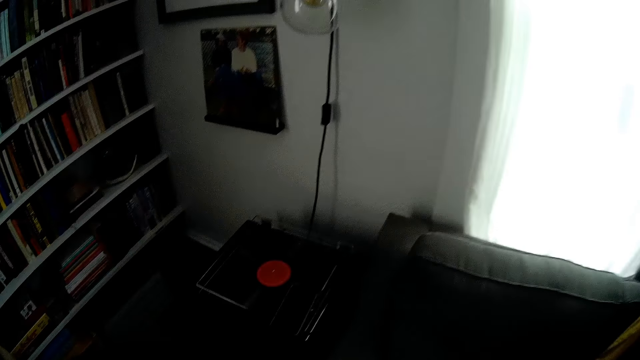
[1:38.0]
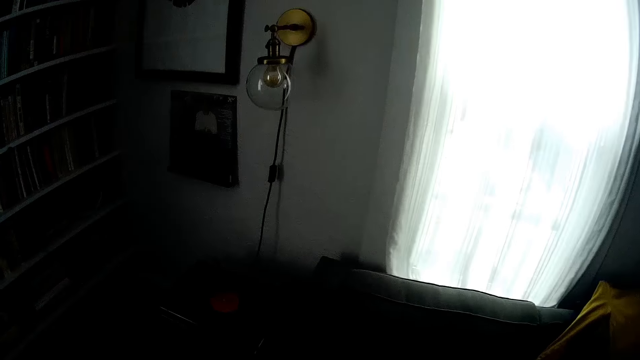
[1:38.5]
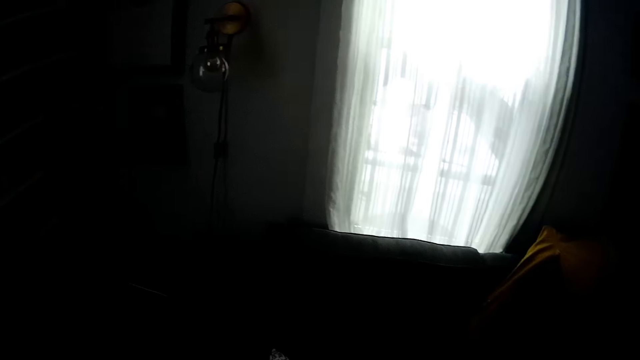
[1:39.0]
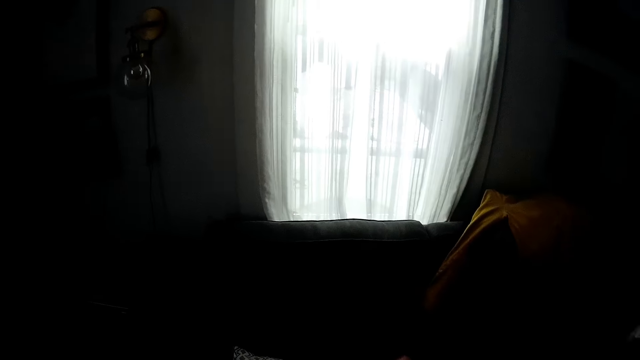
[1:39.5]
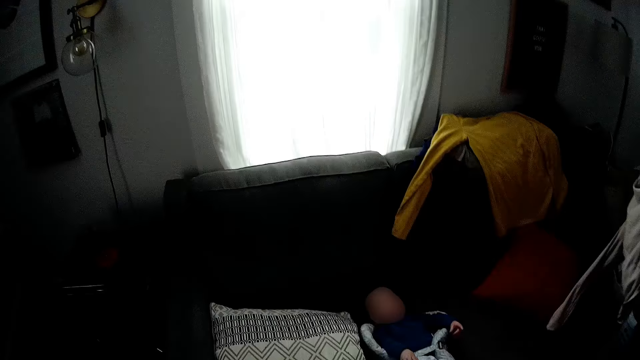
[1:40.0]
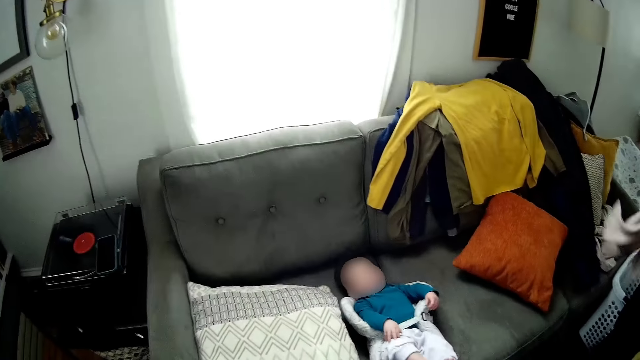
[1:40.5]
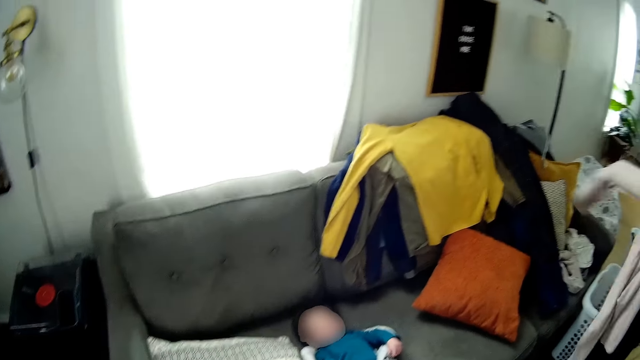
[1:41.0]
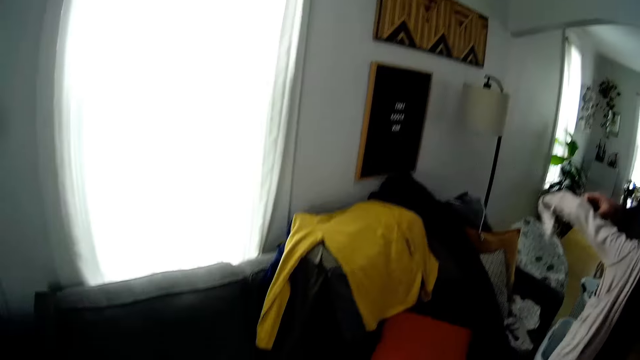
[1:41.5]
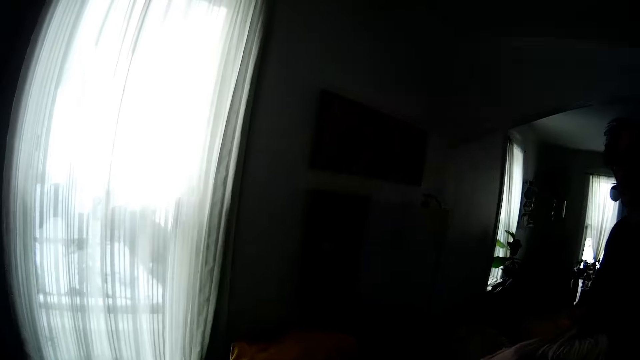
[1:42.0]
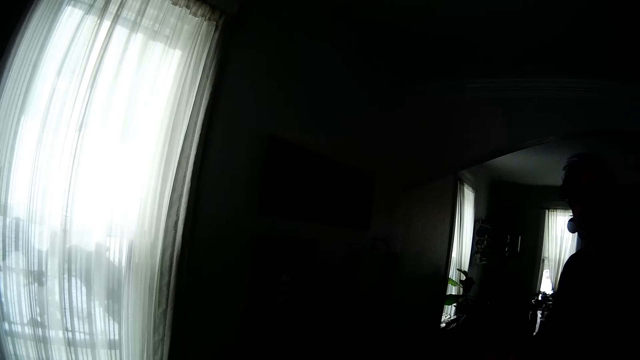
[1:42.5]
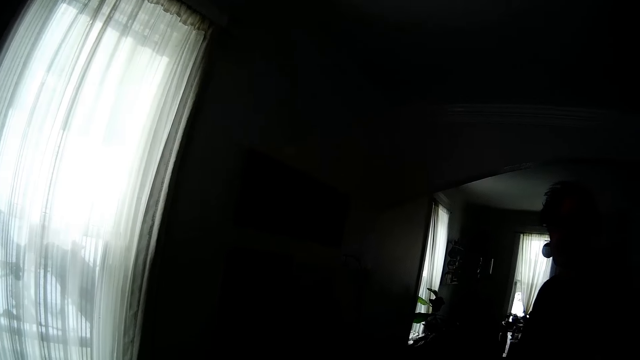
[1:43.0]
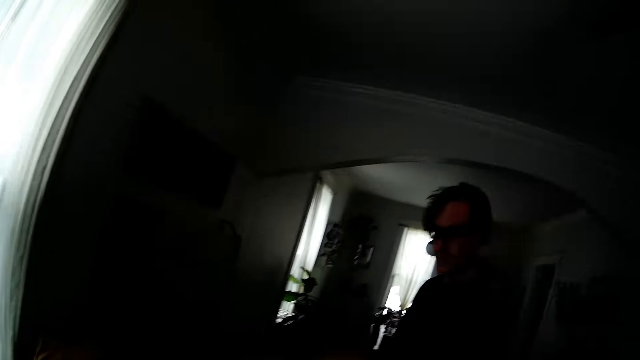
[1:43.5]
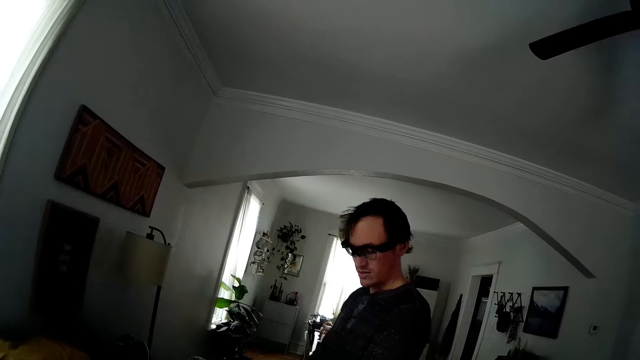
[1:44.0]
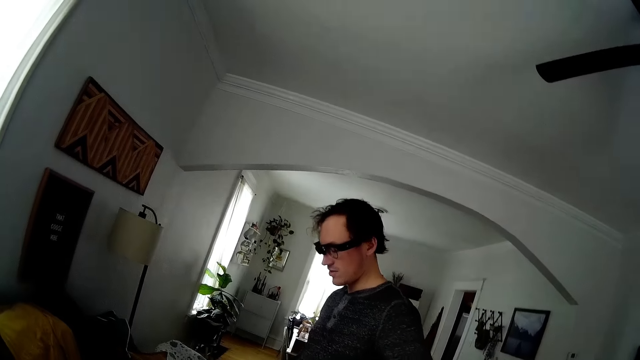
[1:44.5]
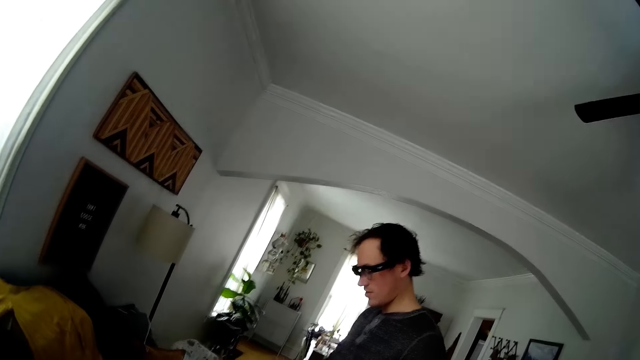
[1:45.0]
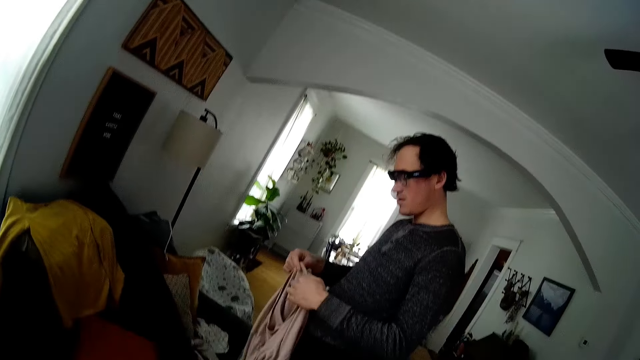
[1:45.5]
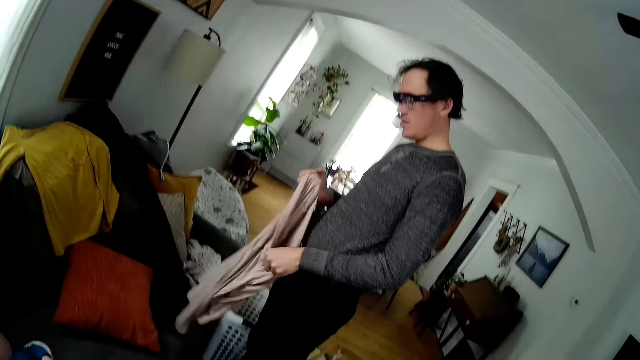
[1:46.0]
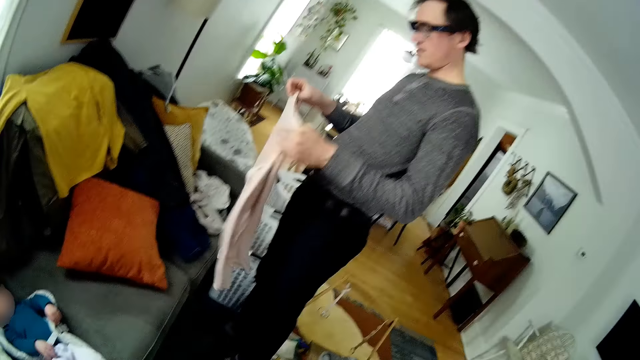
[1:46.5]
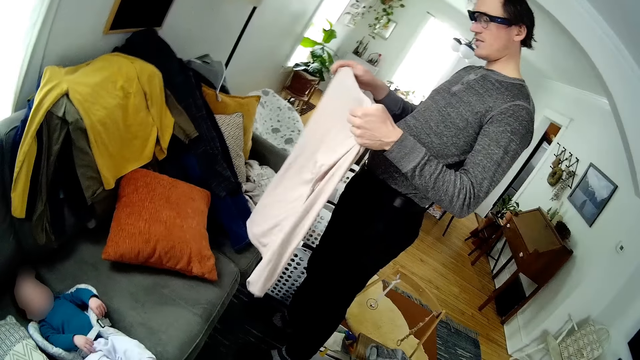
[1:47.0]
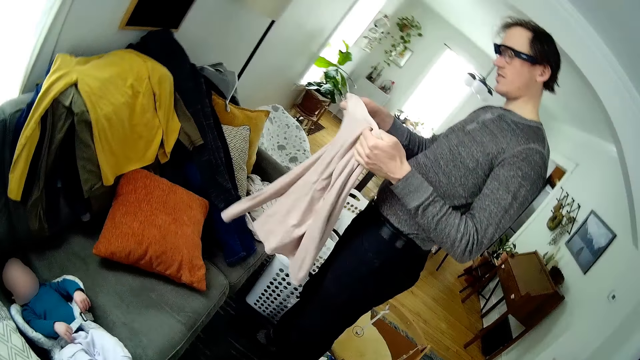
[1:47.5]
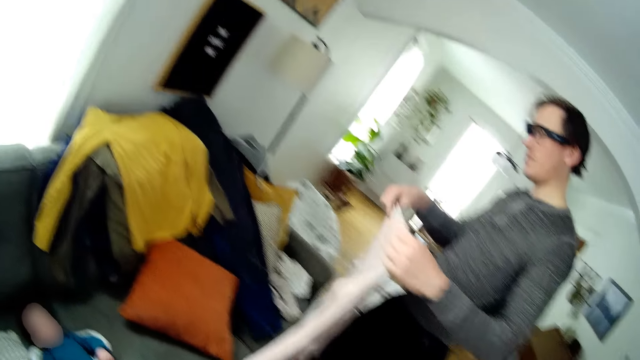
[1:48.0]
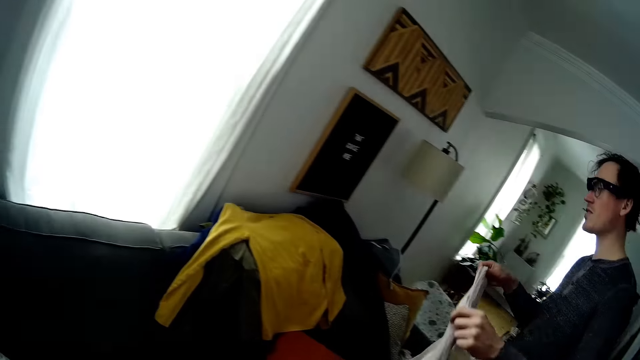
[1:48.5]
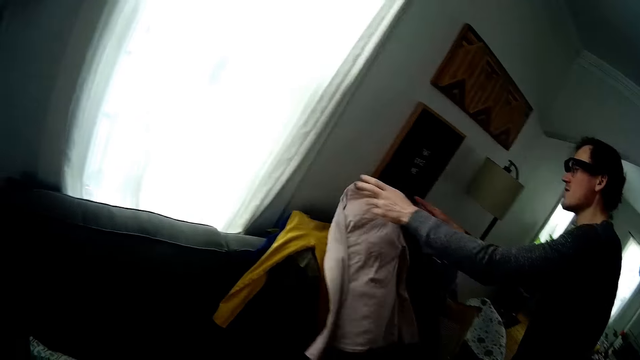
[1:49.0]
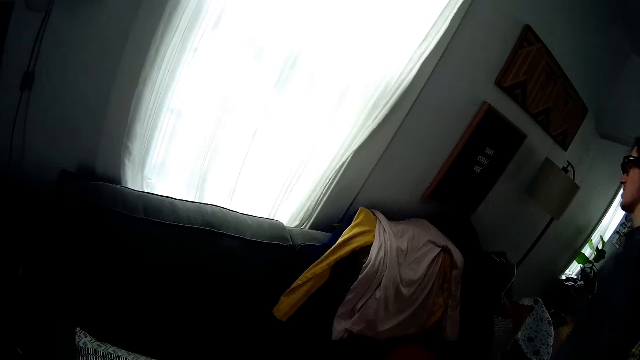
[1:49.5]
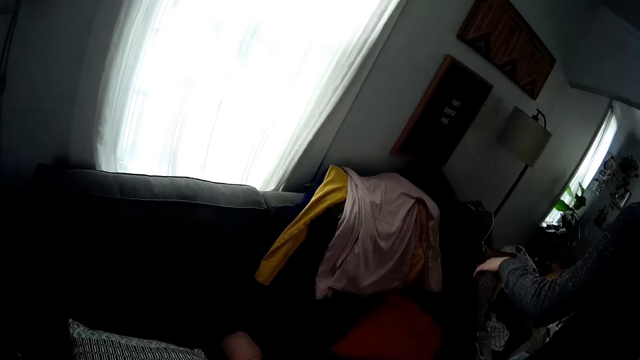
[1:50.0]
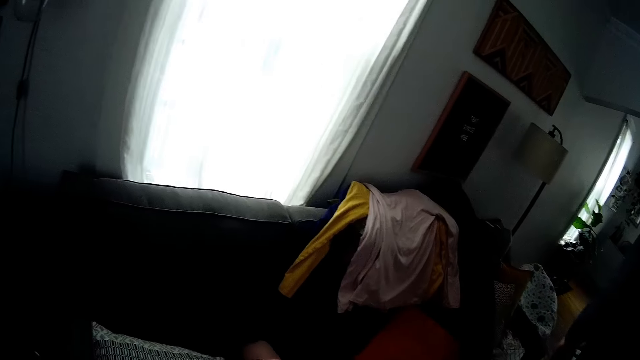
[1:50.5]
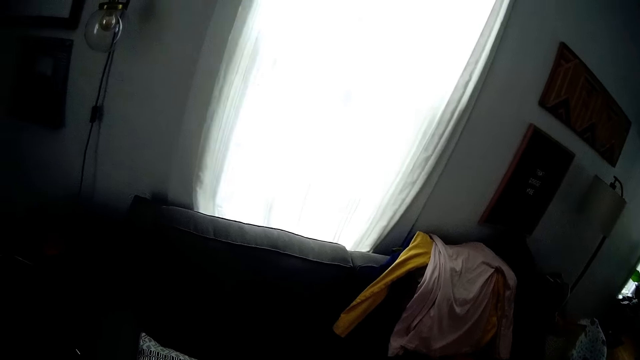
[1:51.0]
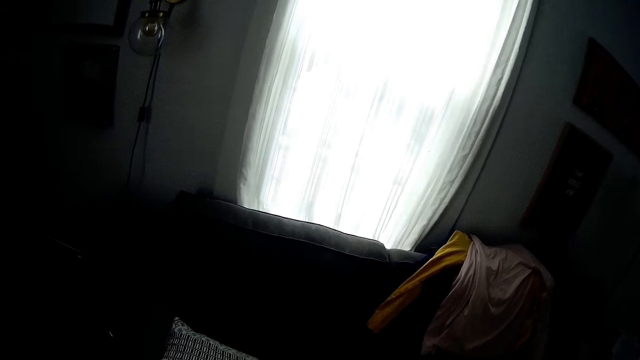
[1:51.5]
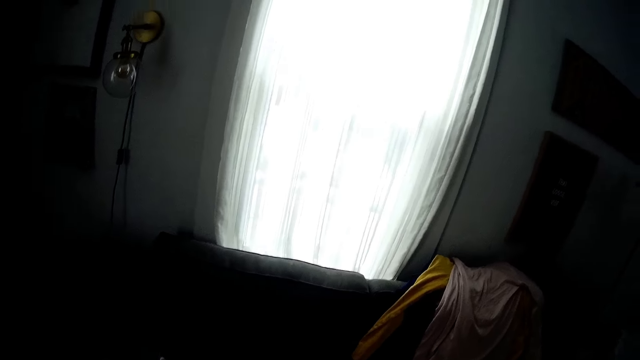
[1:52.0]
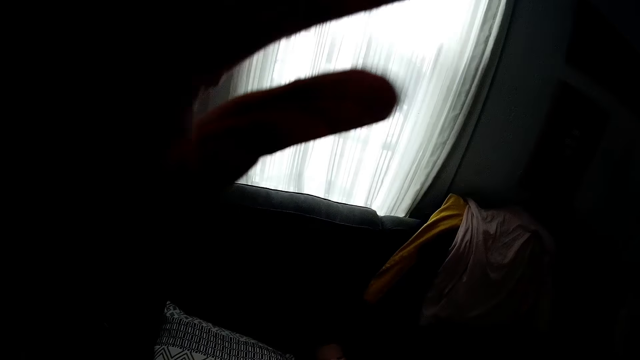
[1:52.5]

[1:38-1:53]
The man folds the cloth with both hands and drops the cloth on the chair with both hands.

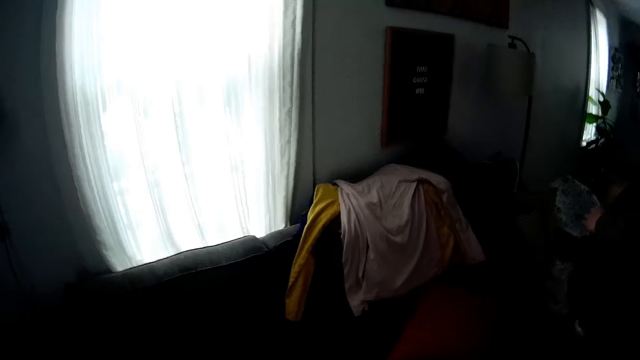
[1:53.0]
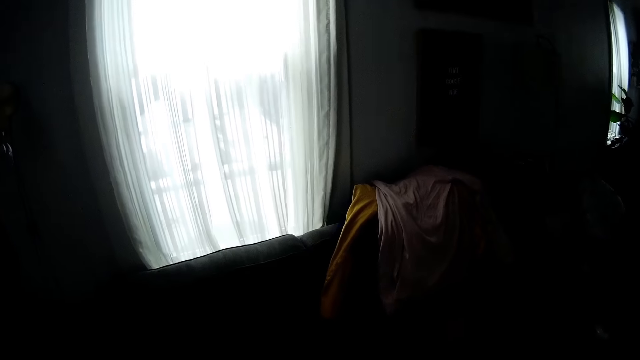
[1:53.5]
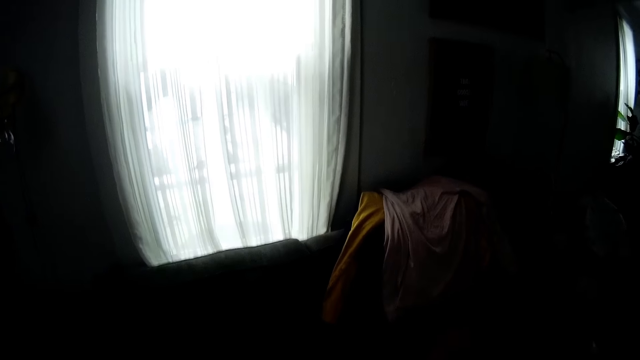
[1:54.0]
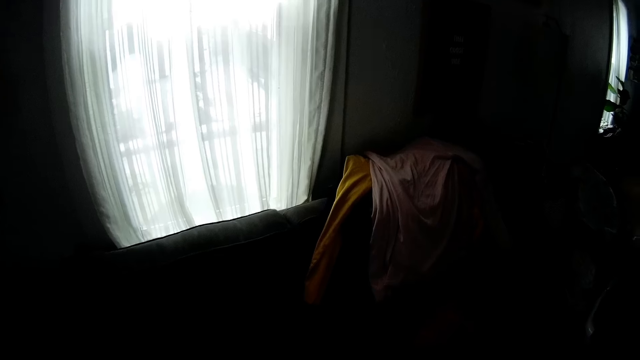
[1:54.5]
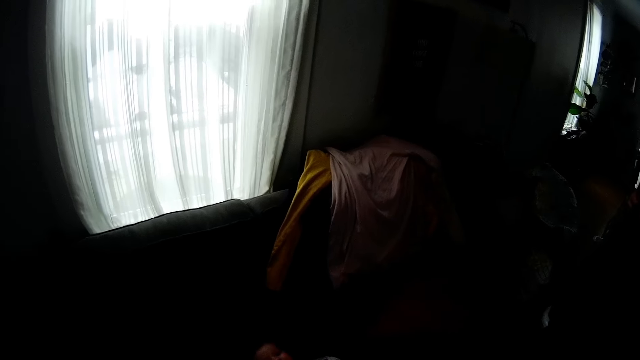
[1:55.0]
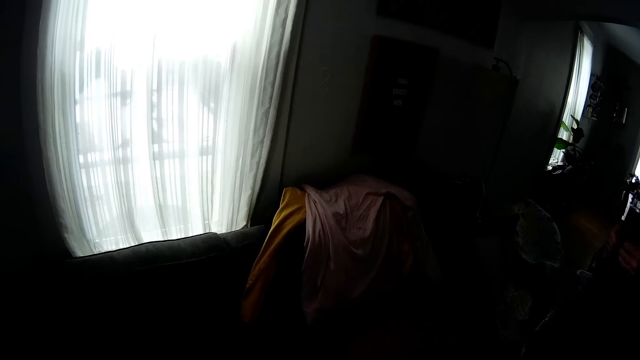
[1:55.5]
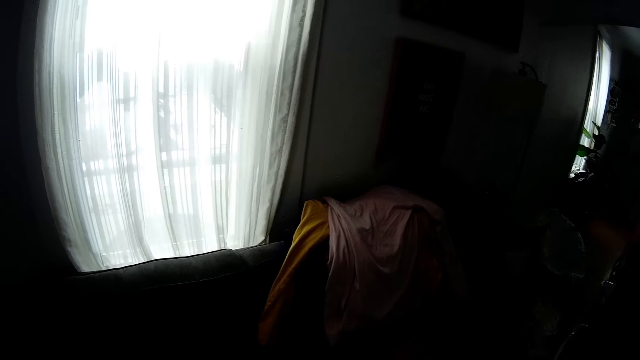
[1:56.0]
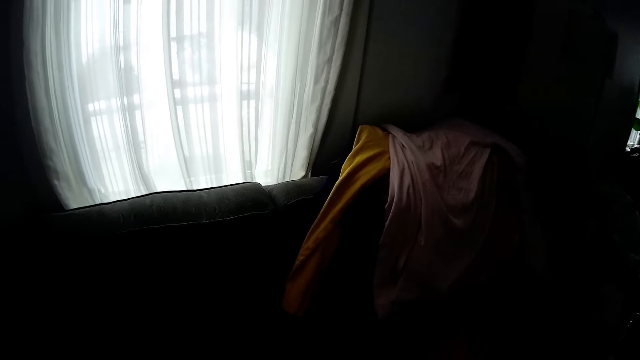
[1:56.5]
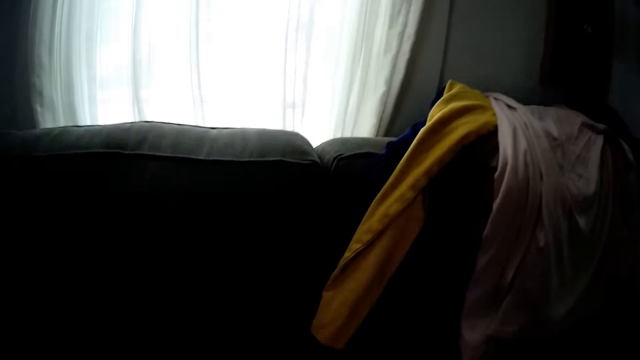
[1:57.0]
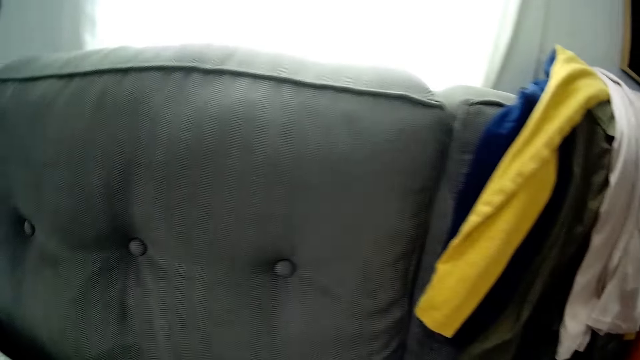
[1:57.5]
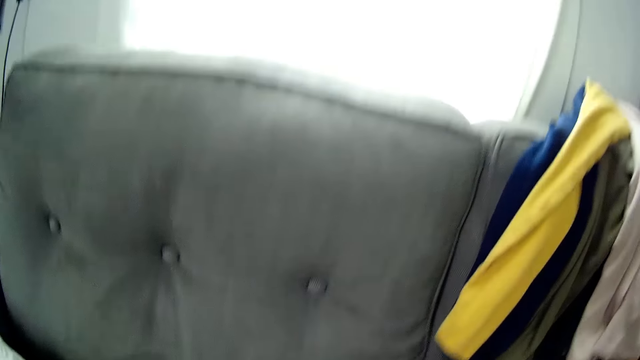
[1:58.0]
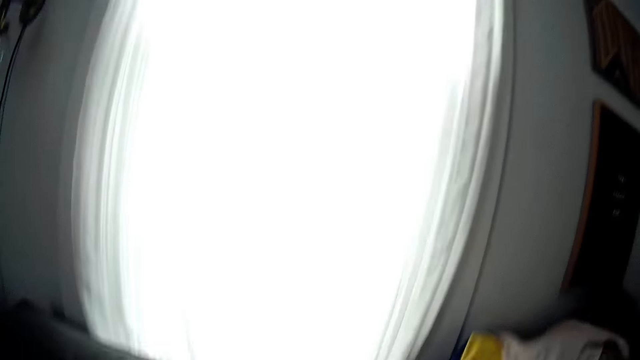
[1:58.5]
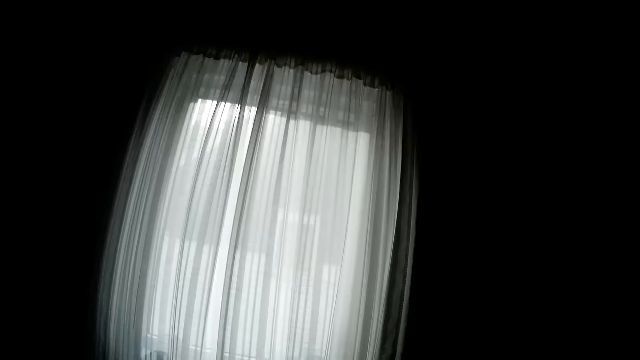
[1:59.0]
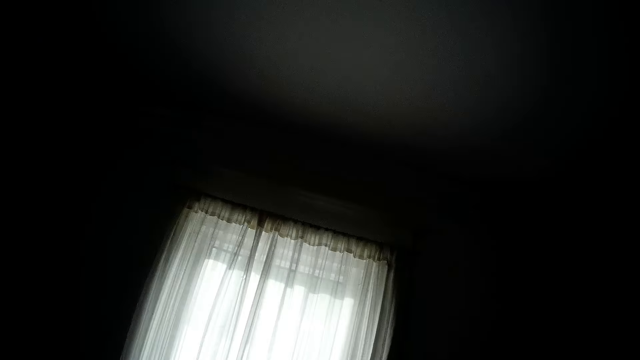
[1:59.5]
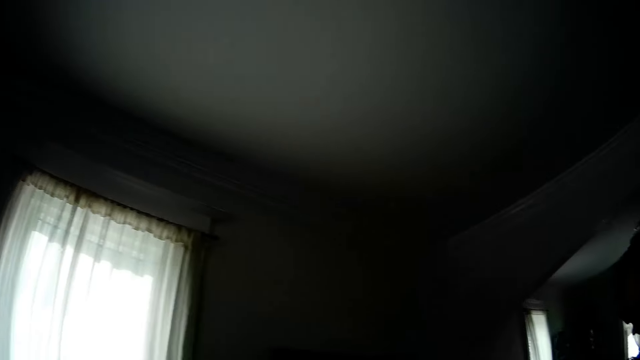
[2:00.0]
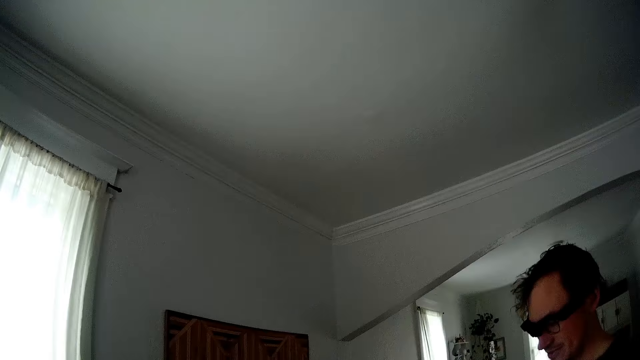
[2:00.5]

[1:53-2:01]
The man holds a cloth with both hands.
